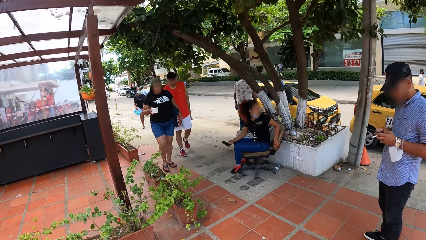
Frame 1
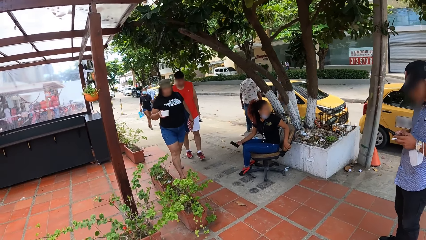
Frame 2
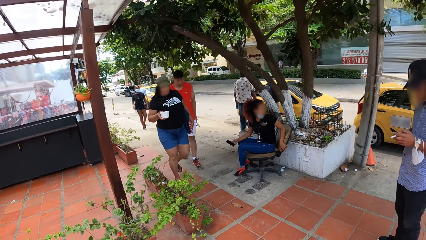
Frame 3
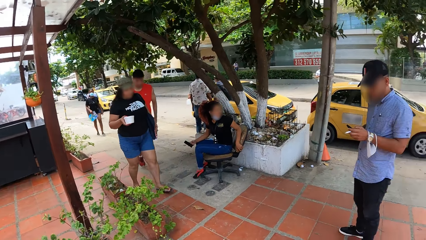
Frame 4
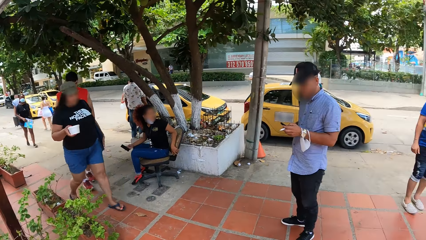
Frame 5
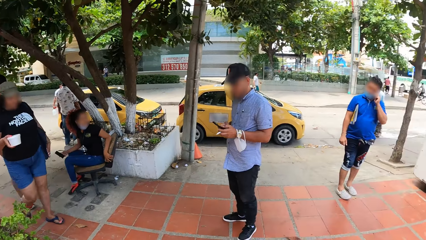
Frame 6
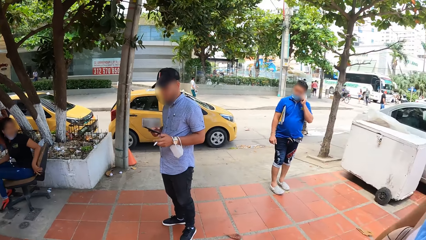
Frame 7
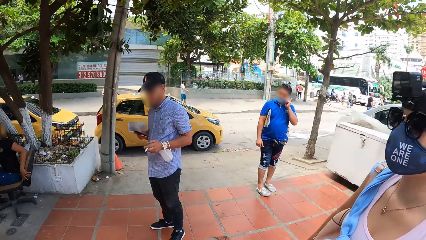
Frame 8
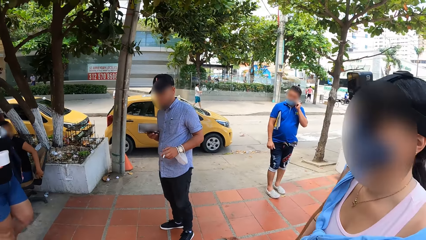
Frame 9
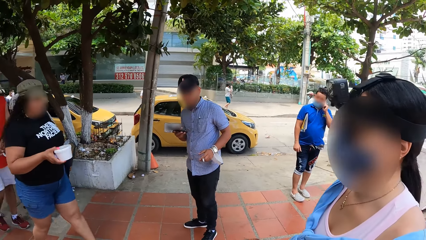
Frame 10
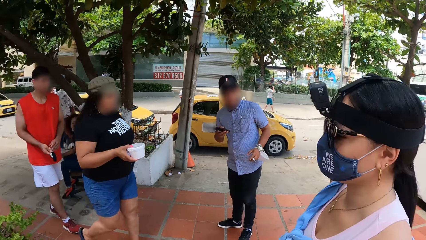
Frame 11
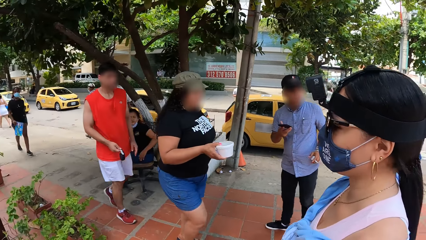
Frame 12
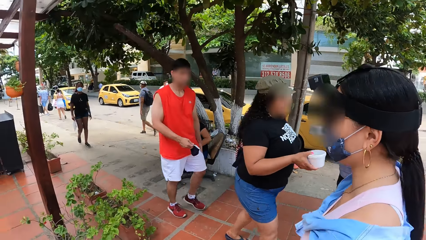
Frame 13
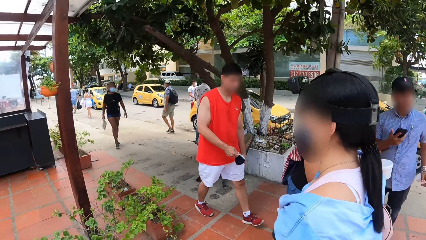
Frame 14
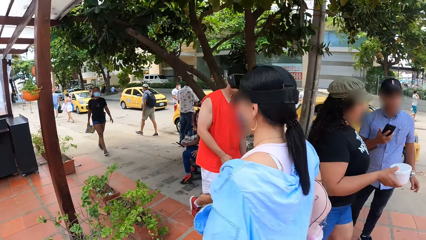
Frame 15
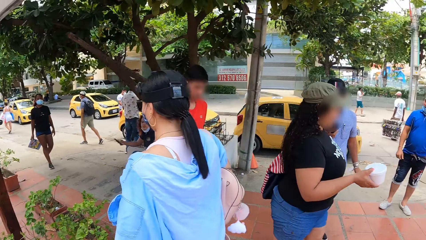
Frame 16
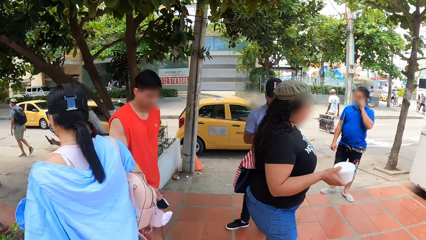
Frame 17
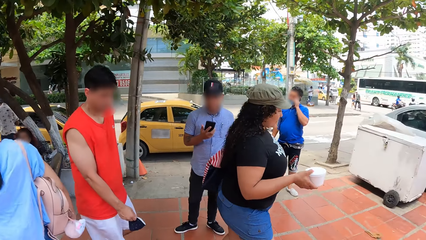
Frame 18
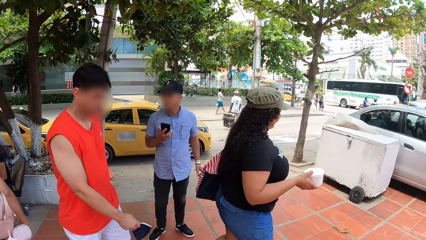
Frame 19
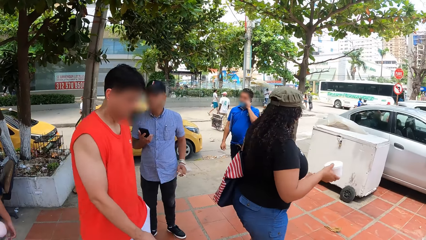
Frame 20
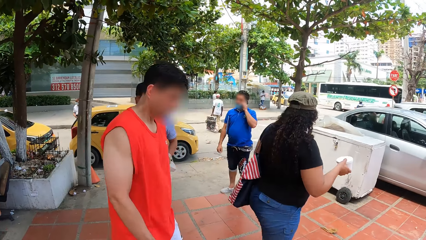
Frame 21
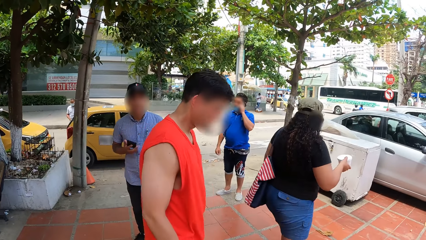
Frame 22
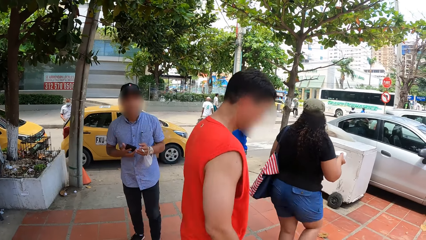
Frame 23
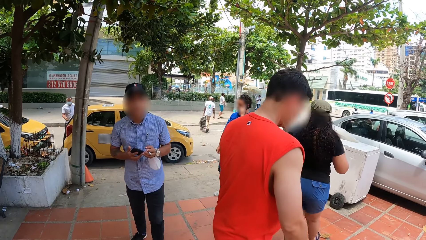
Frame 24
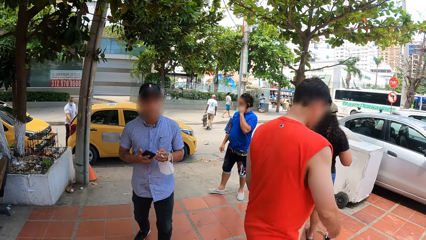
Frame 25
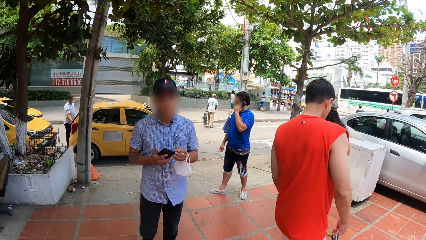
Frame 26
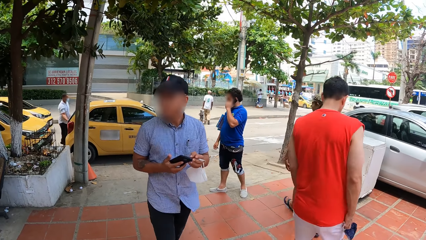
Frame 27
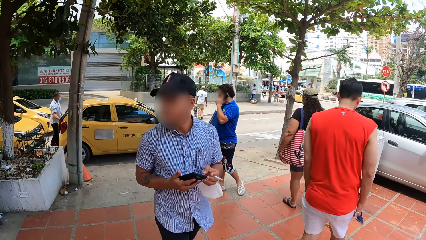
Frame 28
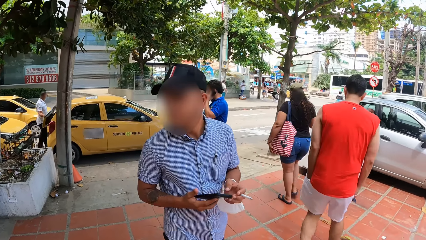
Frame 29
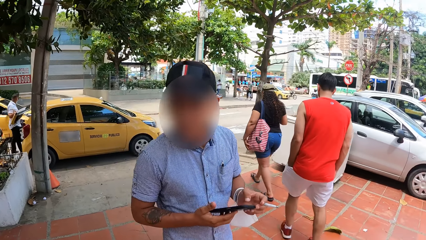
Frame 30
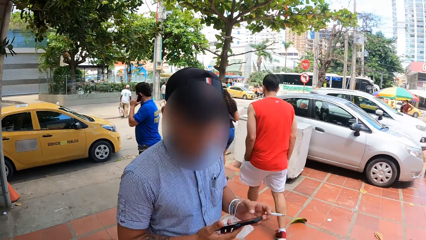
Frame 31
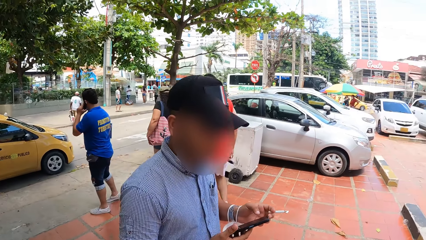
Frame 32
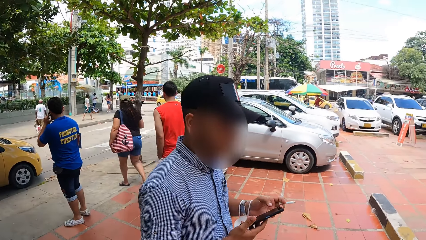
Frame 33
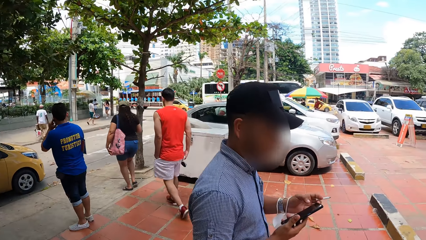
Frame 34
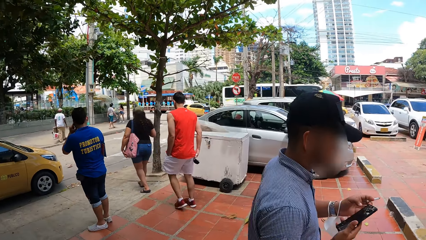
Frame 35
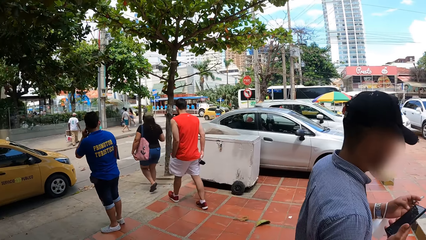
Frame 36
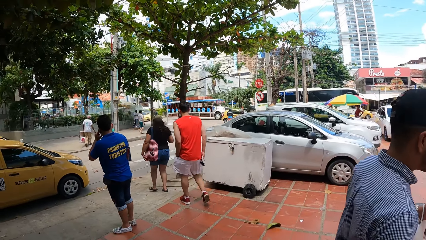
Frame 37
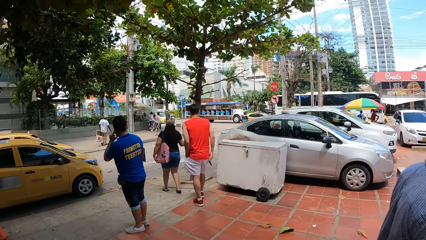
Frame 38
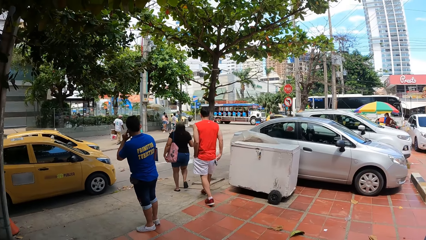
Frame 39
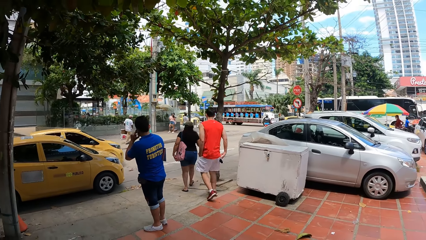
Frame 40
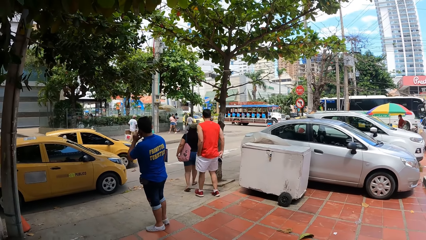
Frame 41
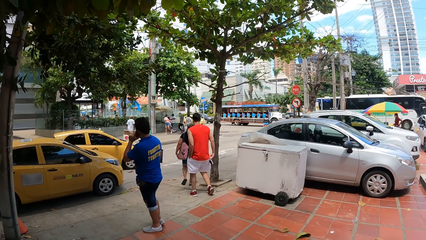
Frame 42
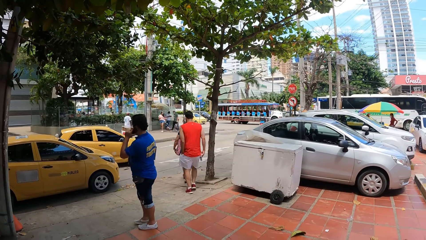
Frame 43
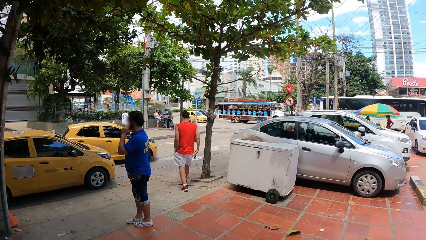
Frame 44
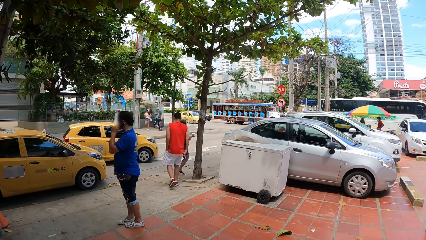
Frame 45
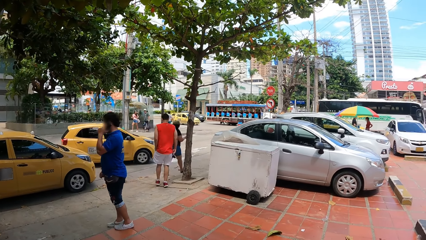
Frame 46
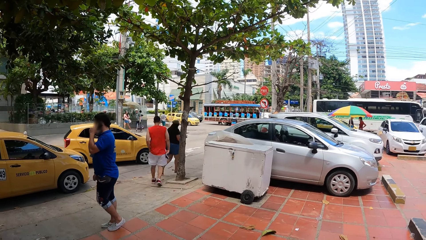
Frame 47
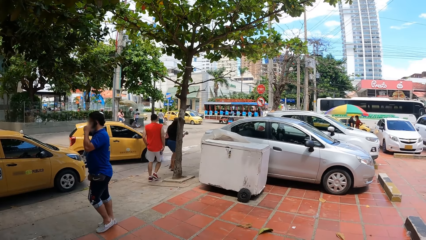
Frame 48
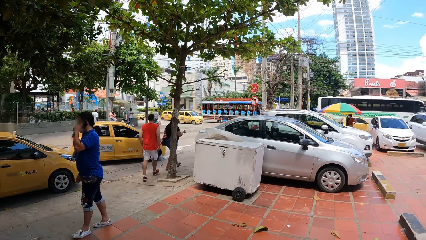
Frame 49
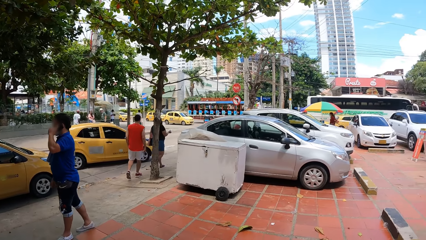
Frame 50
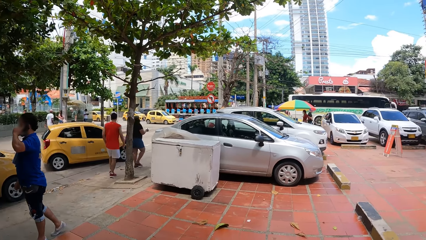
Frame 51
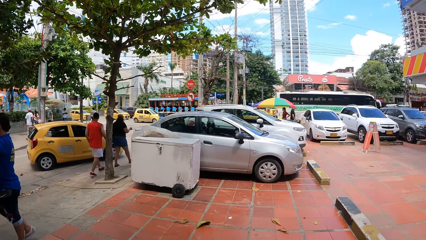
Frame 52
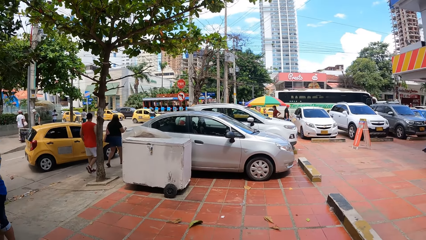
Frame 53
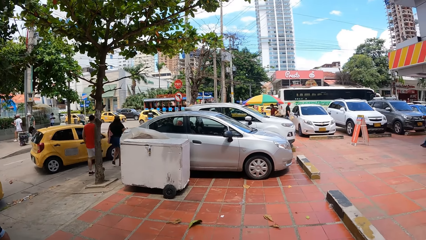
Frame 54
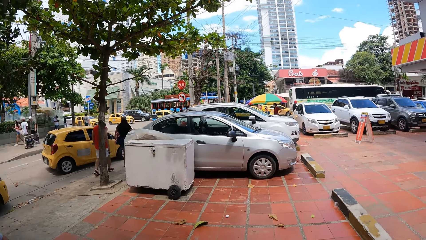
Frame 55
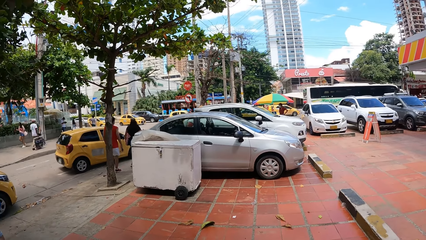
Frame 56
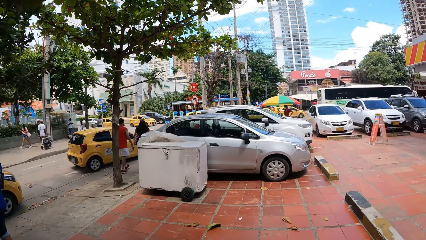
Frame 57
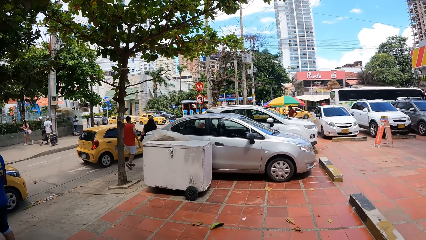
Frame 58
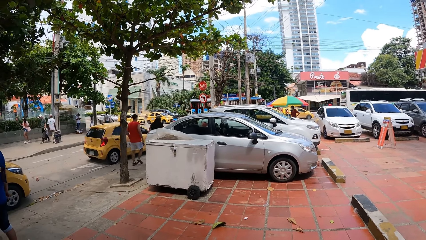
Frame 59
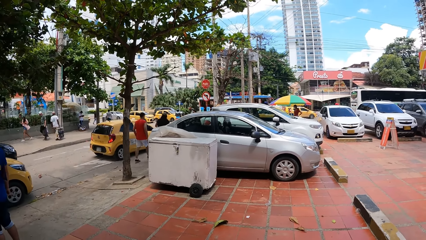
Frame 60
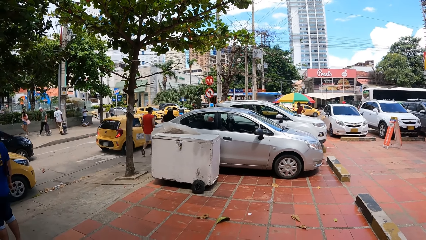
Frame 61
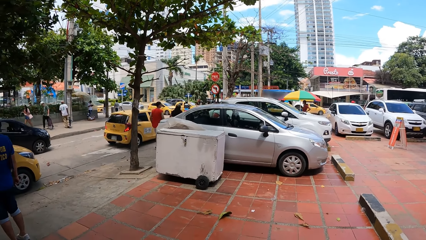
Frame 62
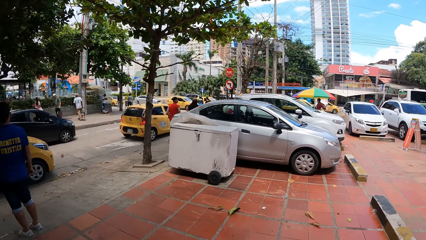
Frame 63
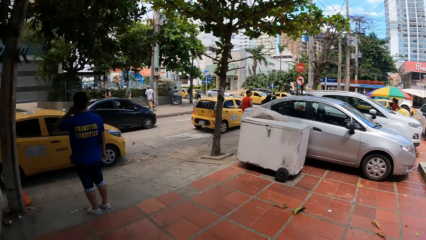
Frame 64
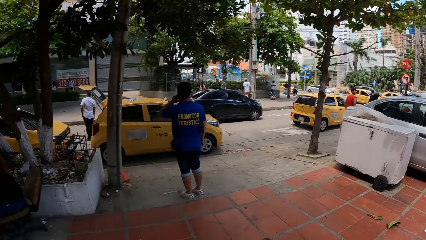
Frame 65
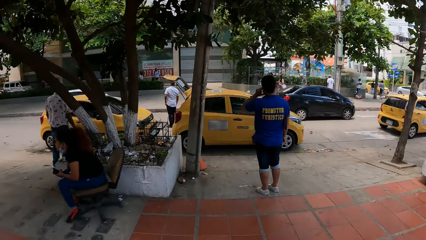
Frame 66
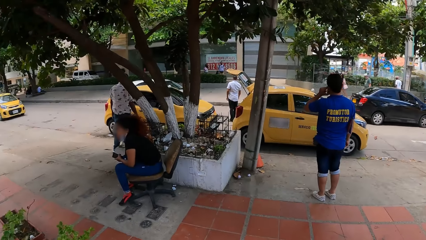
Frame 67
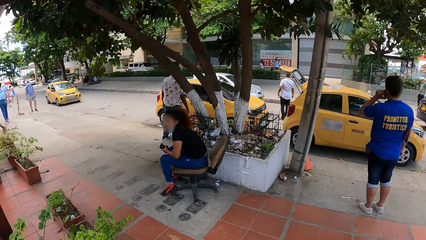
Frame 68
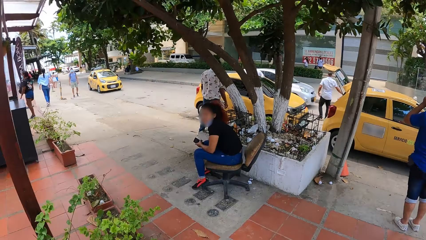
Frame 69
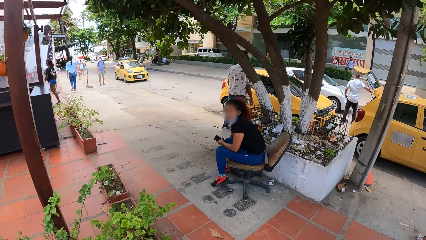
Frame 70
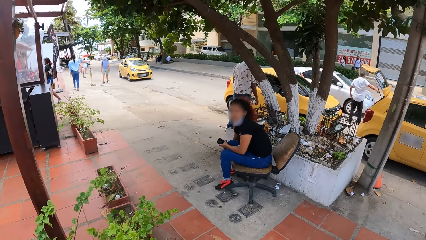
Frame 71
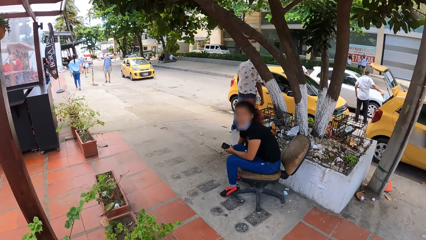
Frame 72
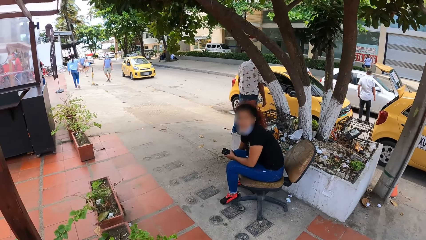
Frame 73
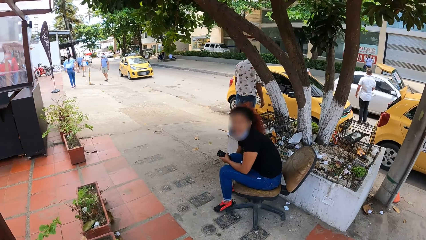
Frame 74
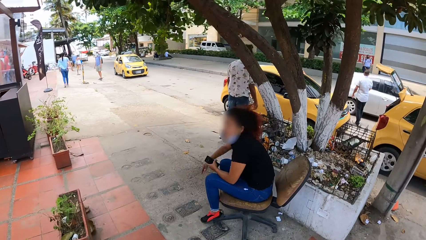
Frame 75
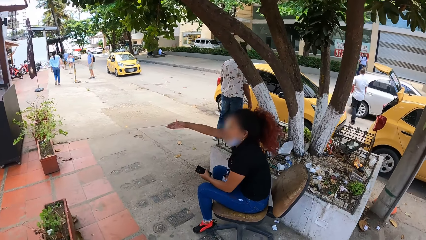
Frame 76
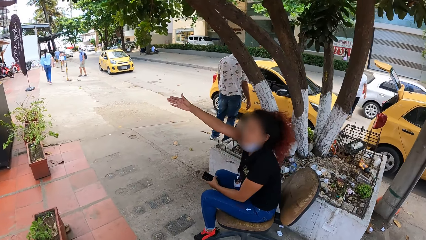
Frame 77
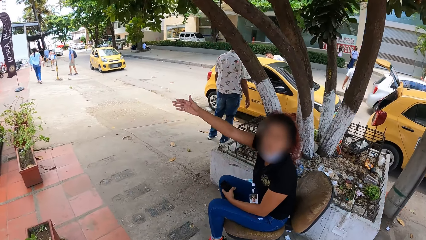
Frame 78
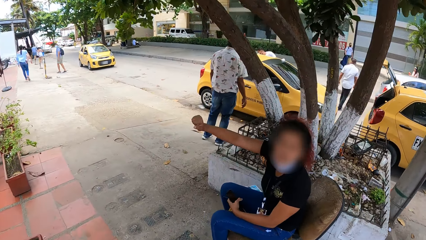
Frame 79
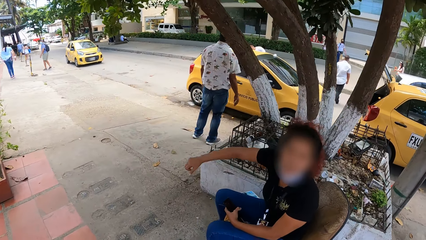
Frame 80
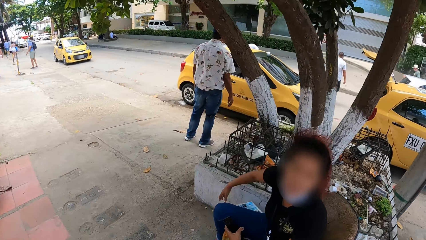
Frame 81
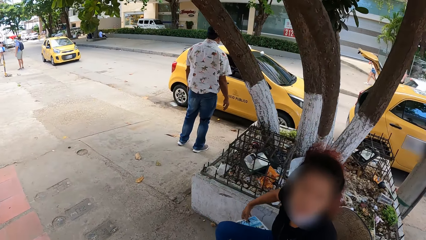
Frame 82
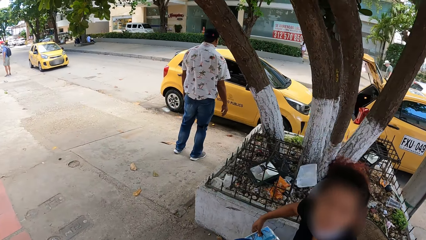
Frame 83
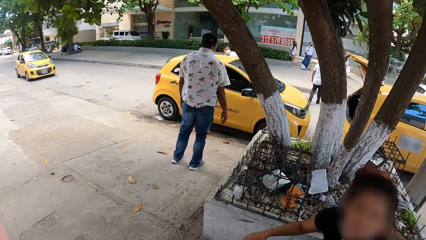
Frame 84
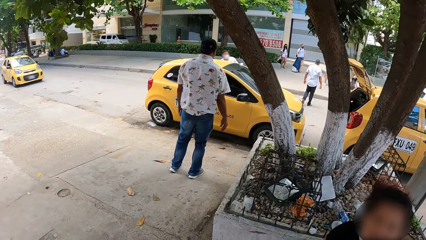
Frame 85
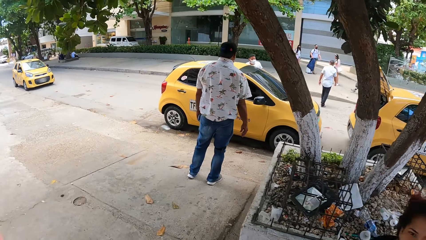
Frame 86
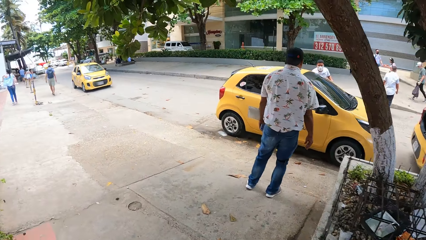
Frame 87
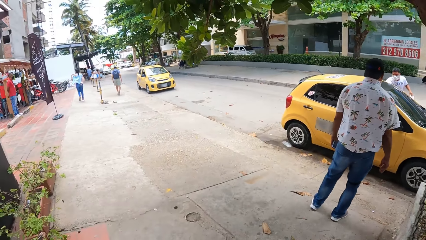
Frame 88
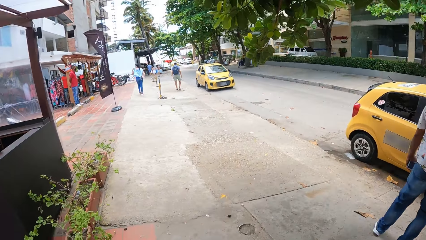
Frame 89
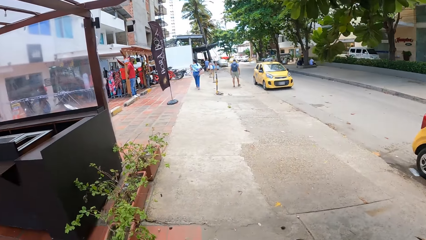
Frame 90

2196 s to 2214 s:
The camera wearer looks around. They walk on the road. A woman interacts with the camera wearer.
